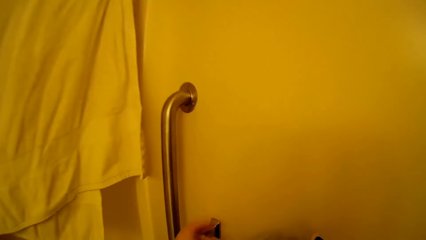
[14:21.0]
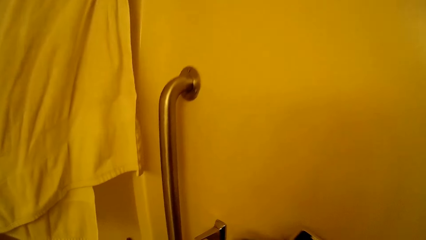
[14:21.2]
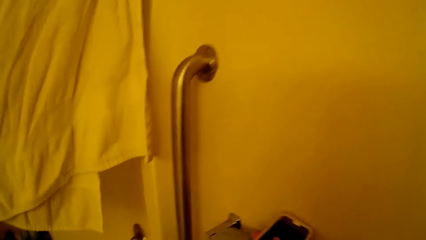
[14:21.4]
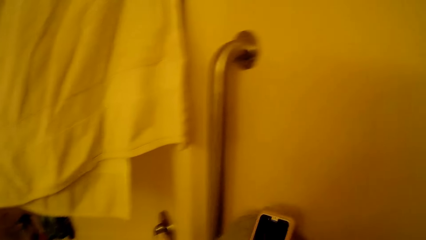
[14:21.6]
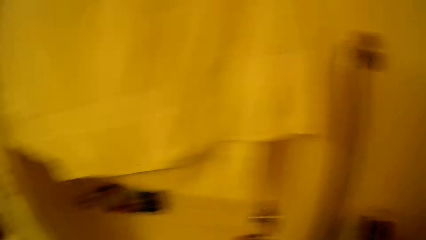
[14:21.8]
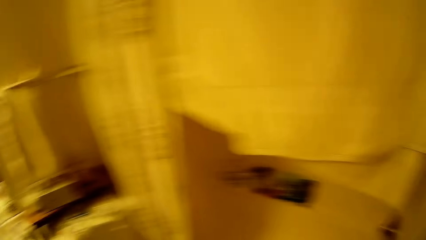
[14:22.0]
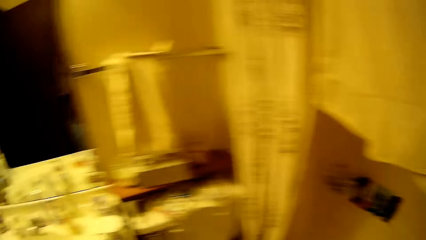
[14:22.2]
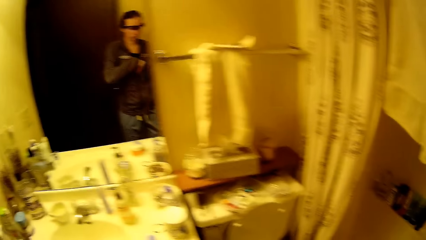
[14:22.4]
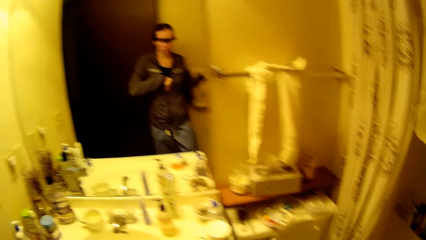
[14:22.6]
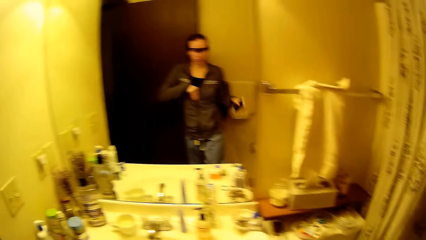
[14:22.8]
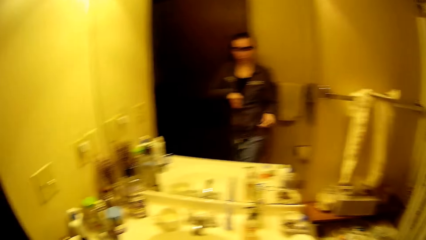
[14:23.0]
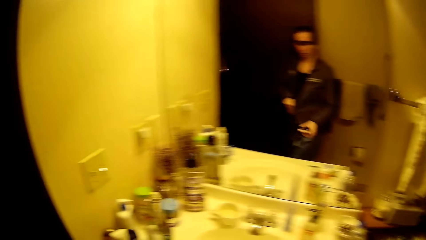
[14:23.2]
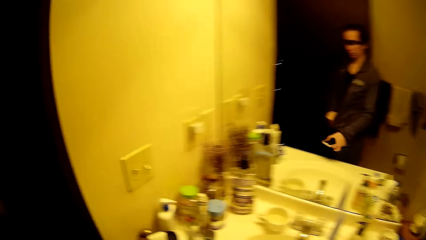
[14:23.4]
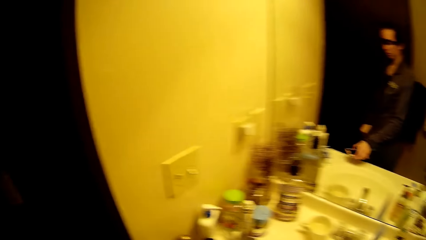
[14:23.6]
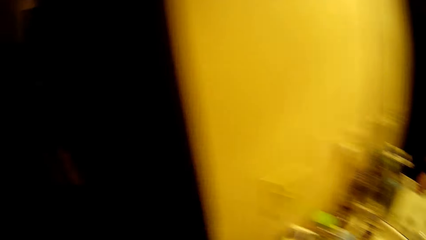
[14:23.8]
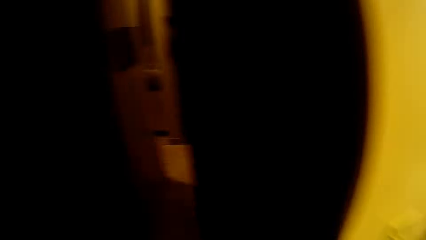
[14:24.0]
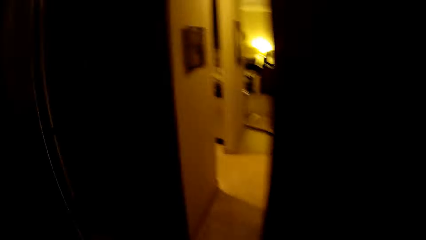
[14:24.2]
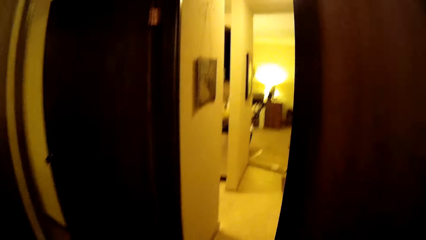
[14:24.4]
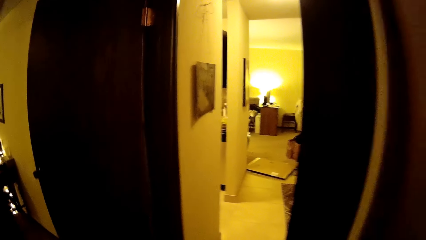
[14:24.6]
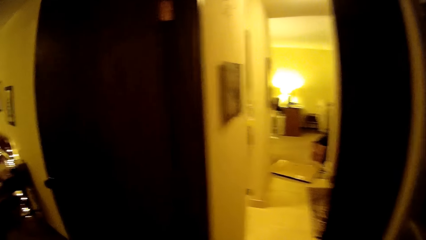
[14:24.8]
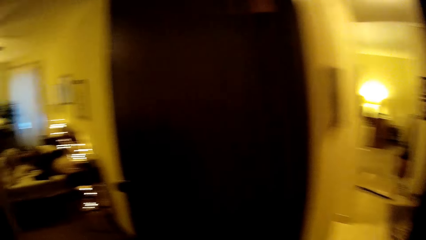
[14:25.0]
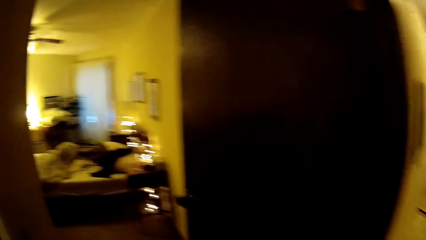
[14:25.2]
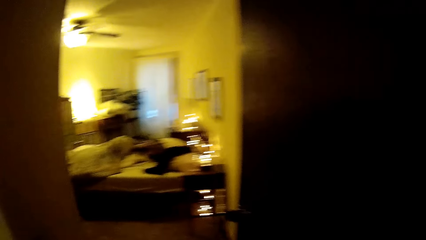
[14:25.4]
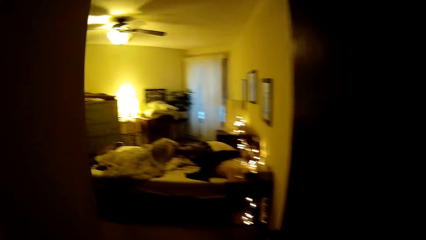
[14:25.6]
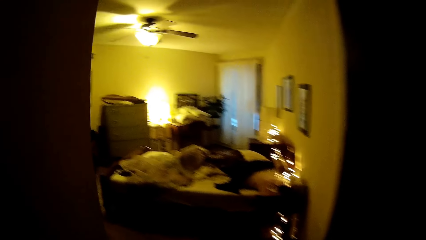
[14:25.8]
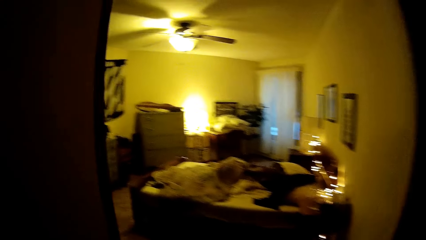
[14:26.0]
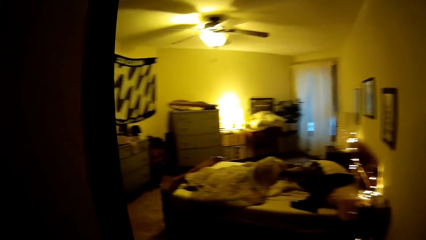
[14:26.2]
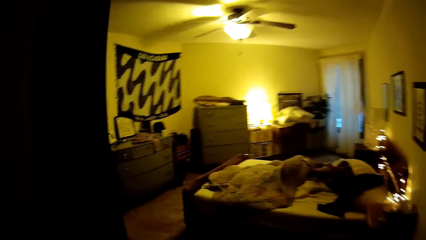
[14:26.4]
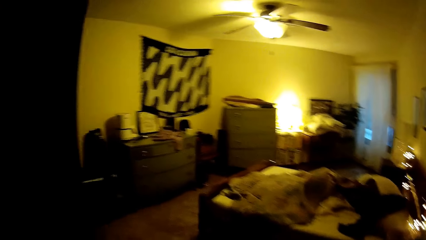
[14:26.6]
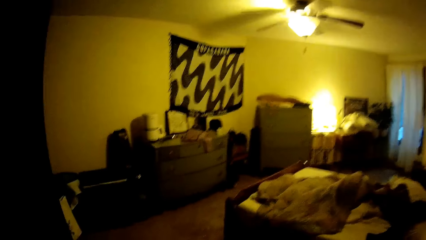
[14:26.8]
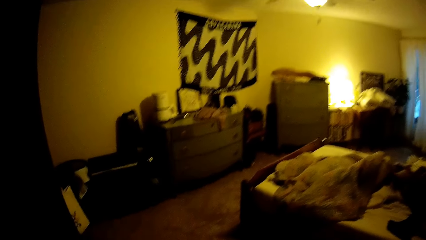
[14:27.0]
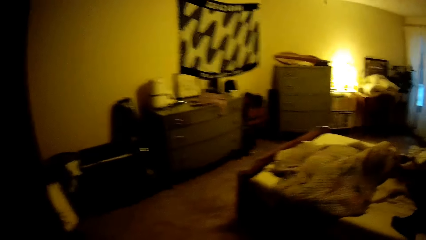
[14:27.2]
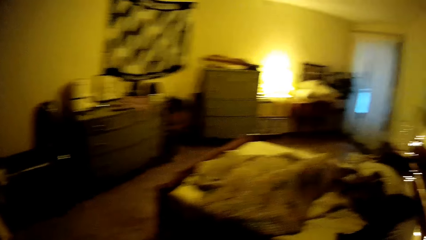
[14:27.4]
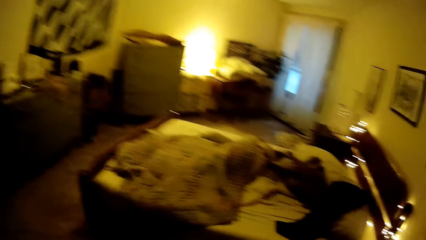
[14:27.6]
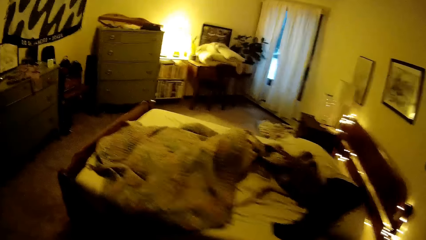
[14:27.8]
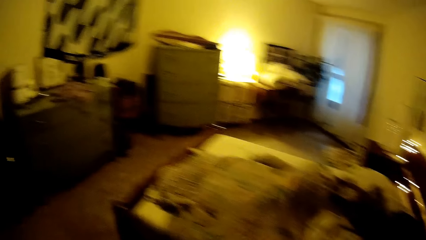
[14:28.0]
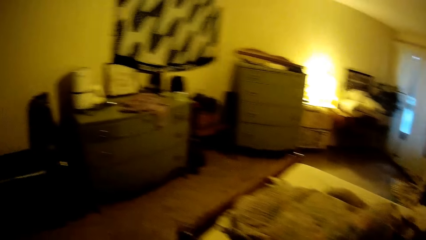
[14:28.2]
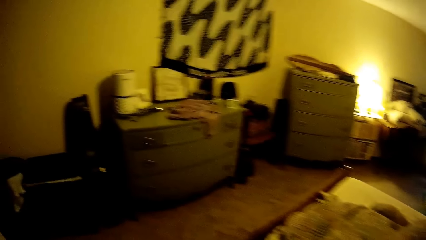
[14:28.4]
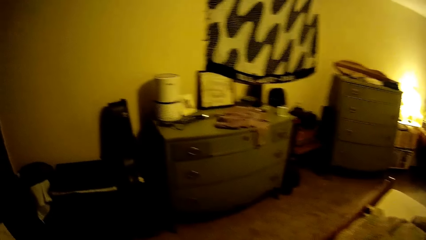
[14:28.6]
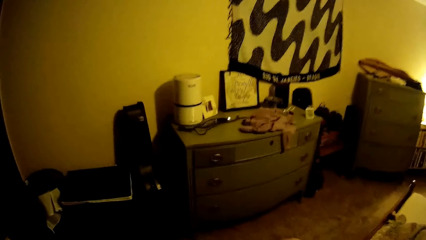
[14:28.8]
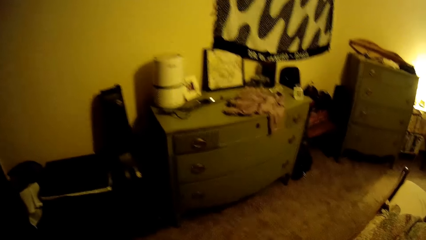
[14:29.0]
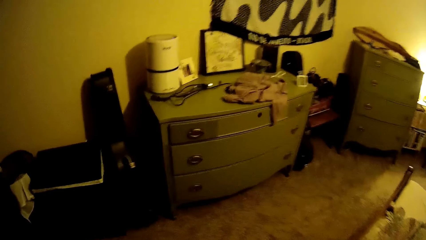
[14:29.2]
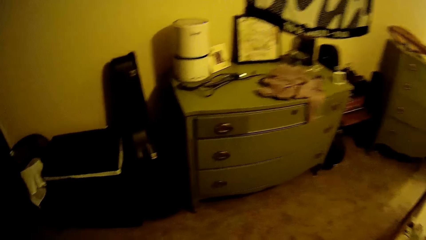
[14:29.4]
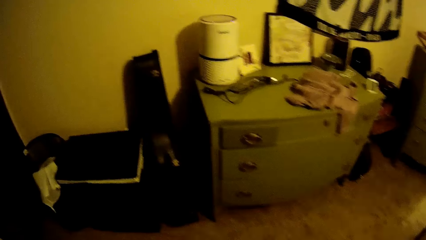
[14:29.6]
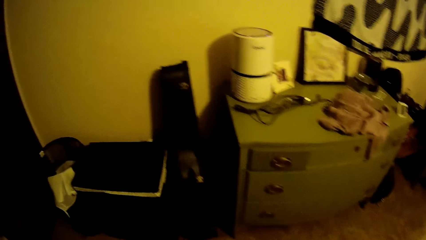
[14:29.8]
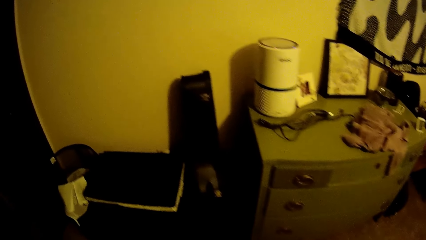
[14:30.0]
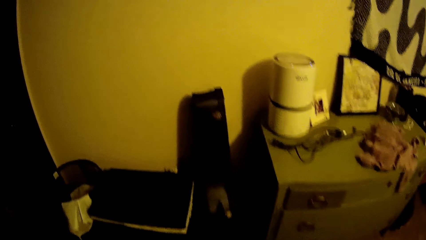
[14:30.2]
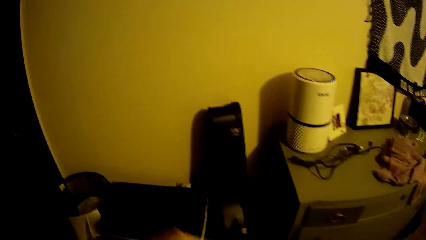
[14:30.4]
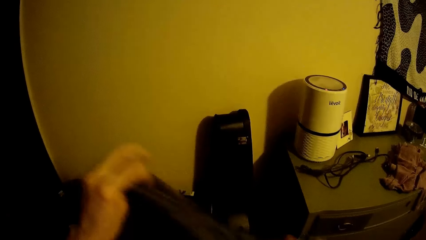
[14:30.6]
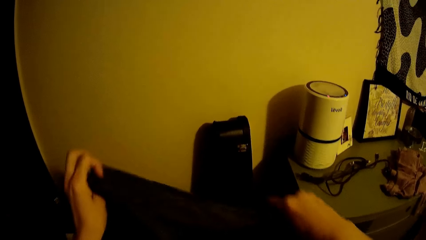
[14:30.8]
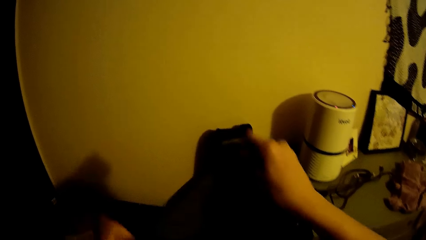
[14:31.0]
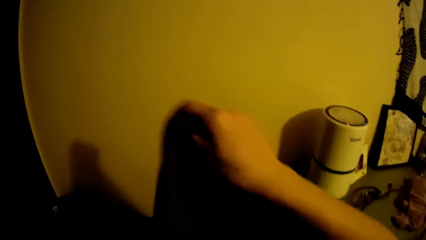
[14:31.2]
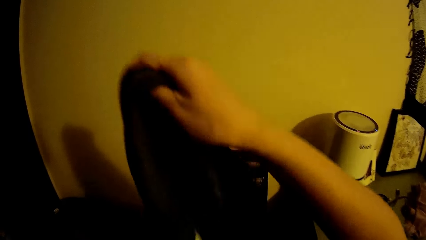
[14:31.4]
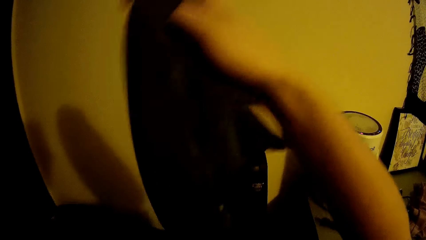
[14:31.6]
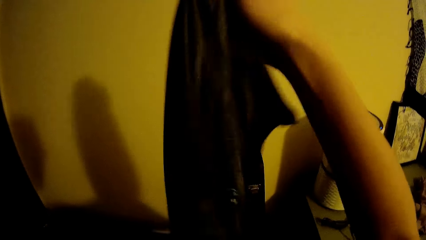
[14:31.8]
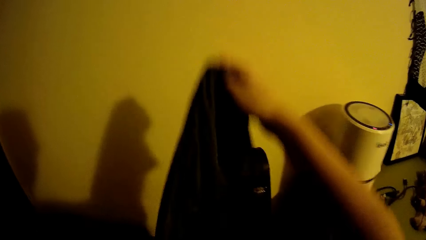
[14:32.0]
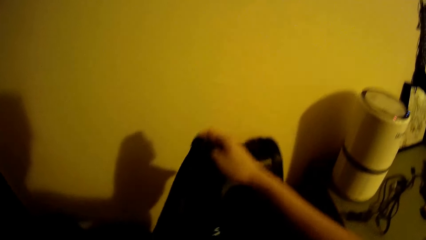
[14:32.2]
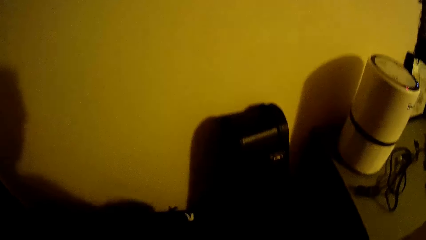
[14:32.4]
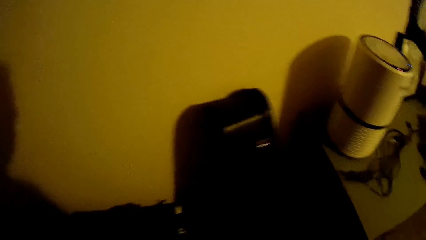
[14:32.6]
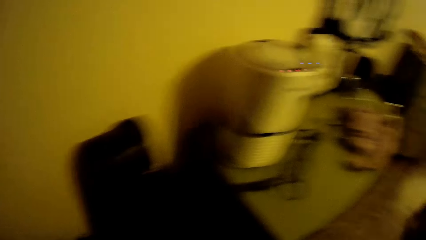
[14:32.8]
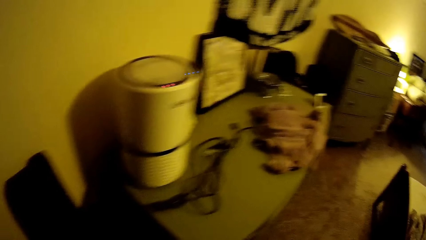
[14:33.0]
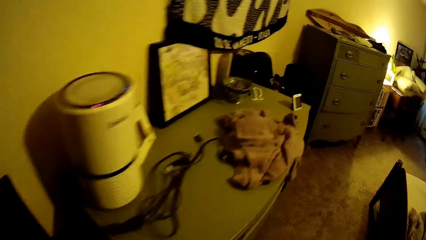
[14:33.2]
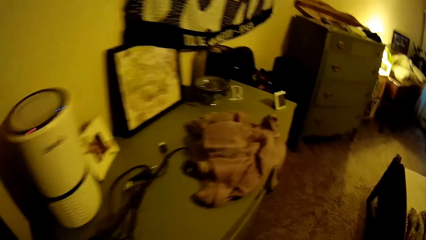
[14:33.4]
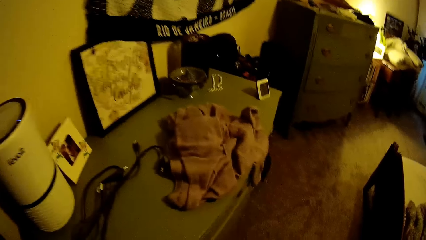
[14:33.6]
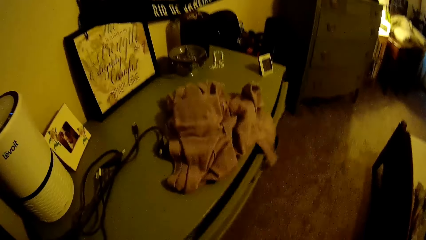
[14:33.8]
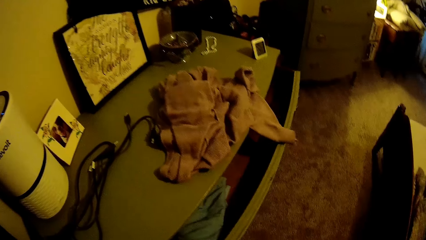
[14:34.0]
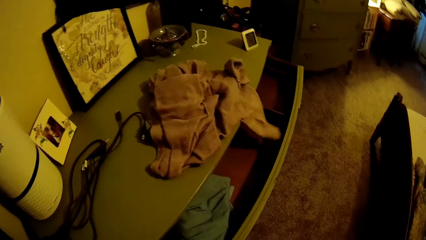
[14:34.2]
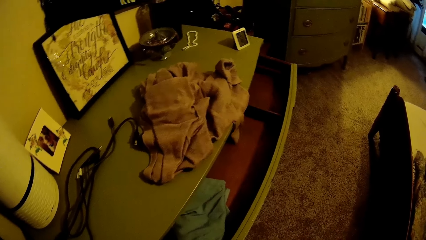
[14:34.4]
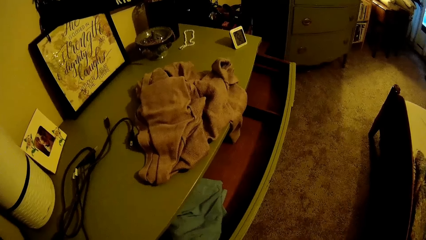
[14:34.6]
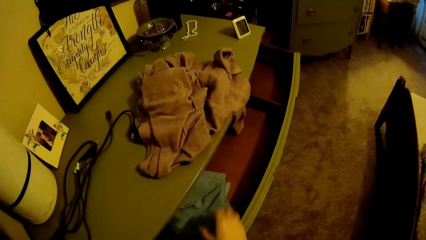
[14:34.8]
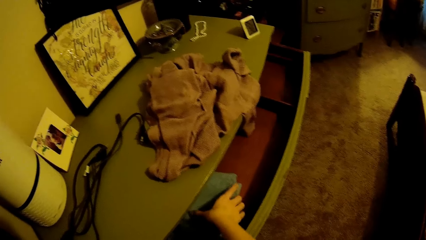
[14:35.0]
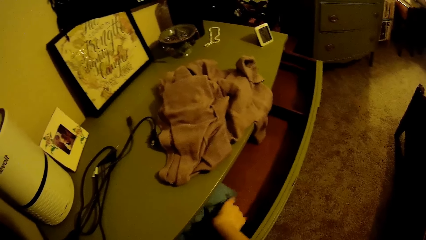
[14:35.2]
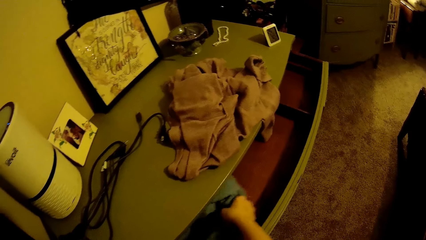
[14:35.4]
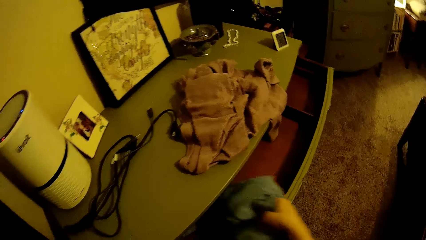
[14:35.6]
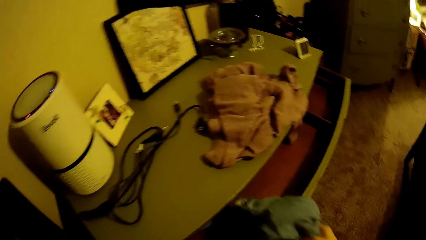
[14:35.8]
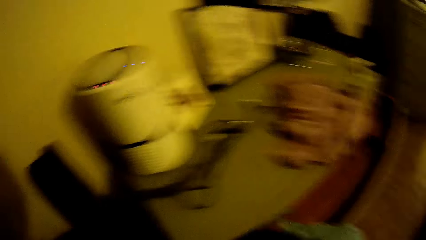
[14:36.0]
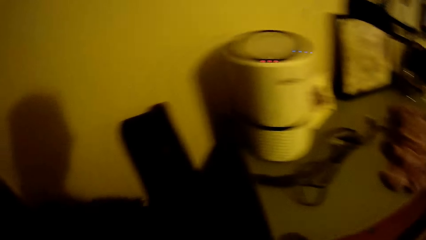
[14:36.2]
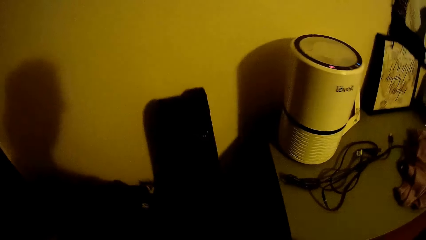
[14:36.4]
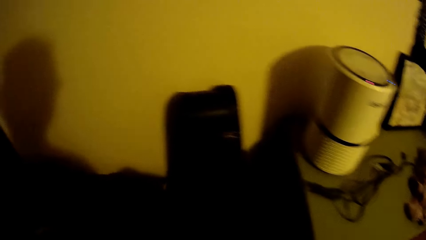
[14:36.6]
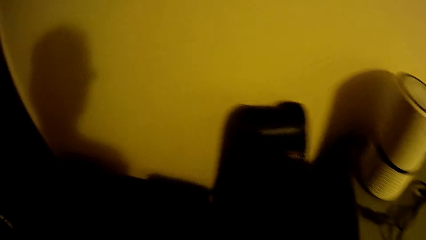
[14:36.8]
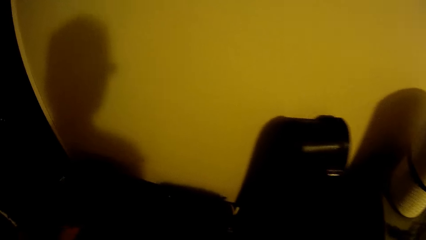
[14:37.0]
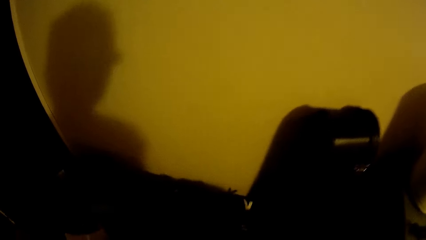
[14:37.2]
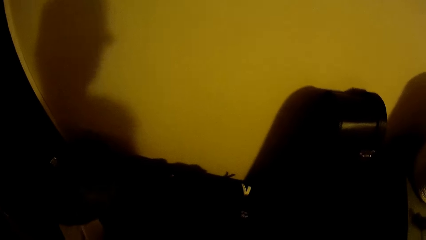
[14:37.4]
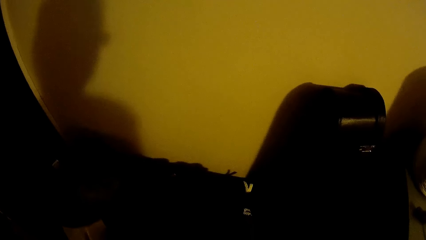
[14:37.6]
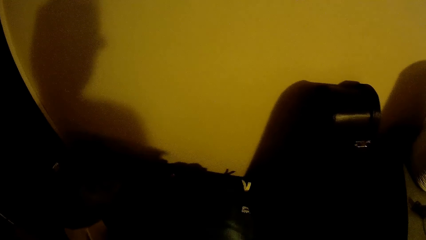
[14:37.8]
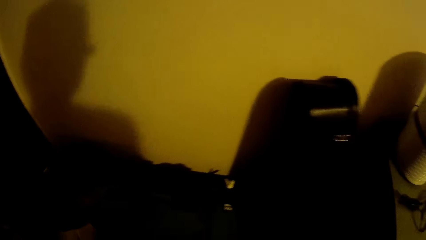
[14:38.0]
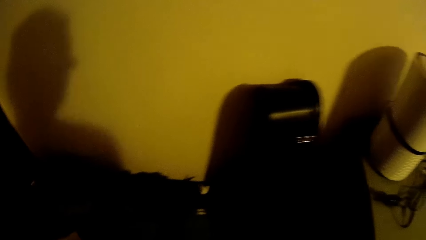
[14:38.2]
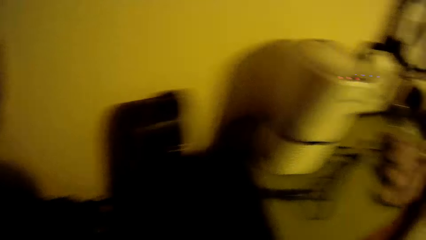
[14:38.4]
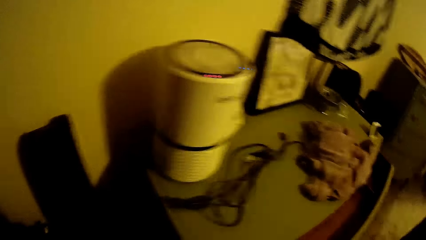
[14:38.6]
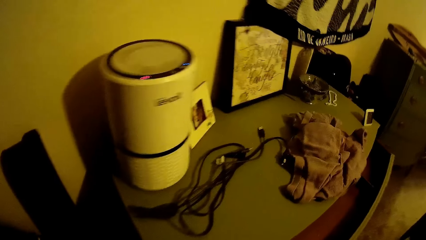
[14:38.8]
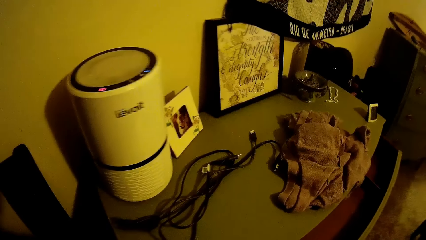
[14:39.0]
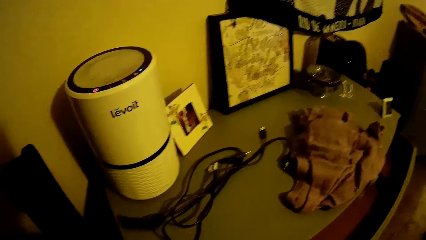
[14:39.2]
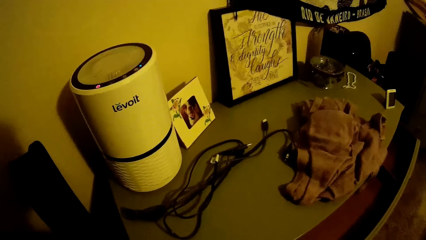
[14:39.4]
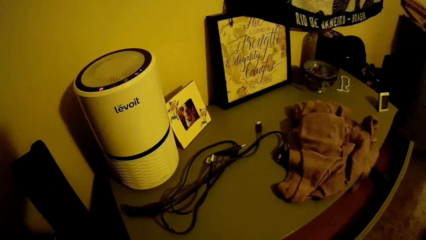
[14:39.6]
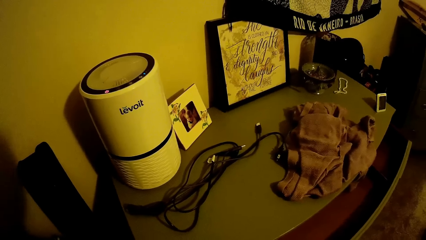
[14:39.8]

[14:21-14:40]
The camera wearer hangs the shirt on the hanger in the restroom with her left hand. She puts the phone down. She walks out of the restroom to the bedroom. She walks into the room. She drops a cloth on the box with her right hand. She opens the drawer with her right hand. She picks up a cloth from the drawer with her right hand. She drops the cloth on the box with her right hand.
